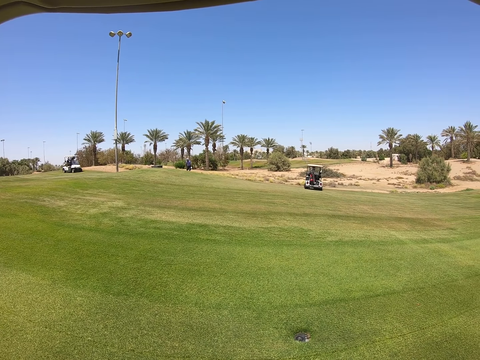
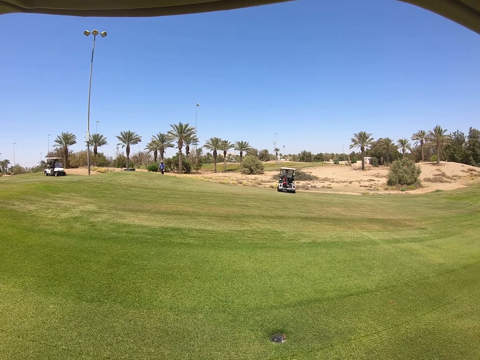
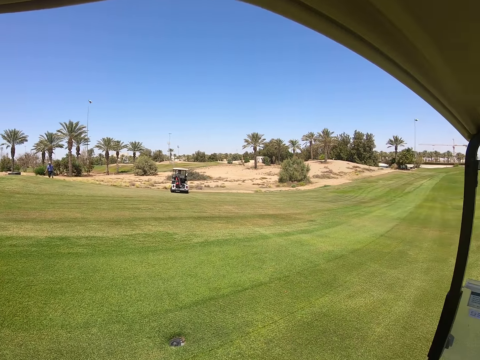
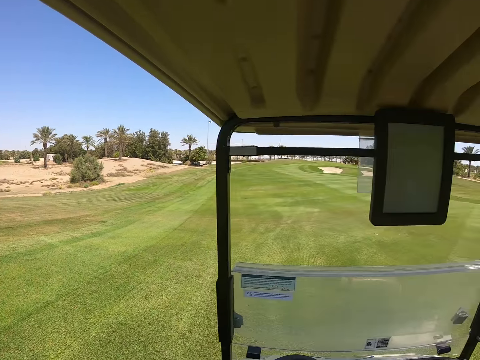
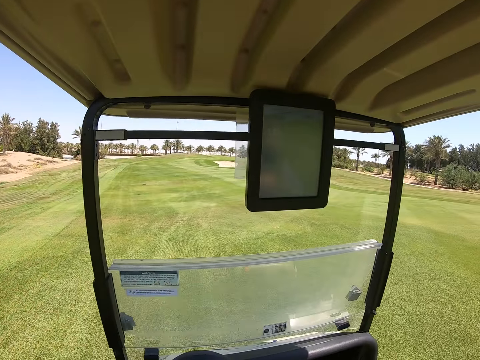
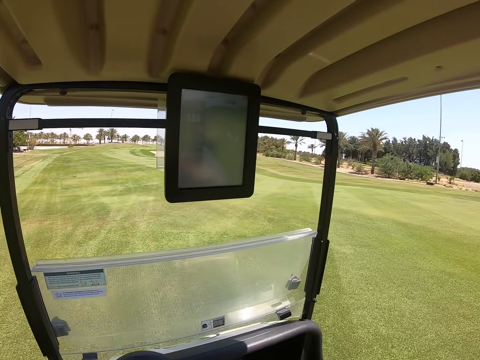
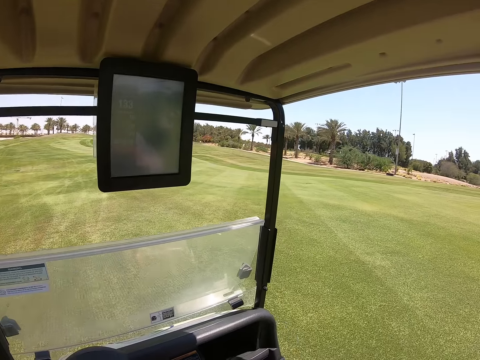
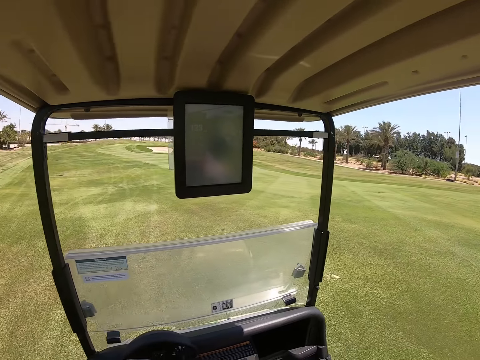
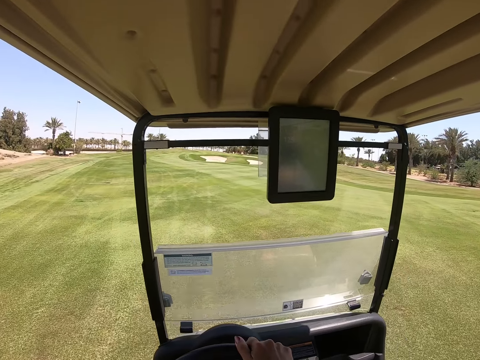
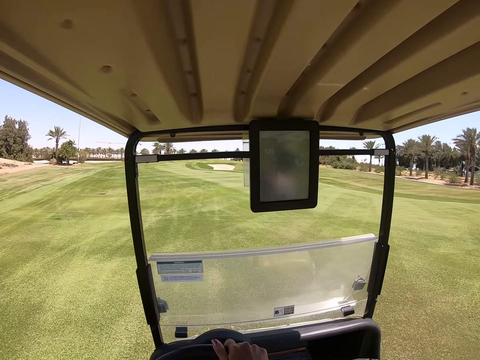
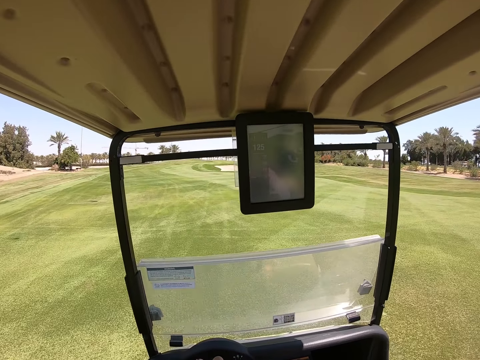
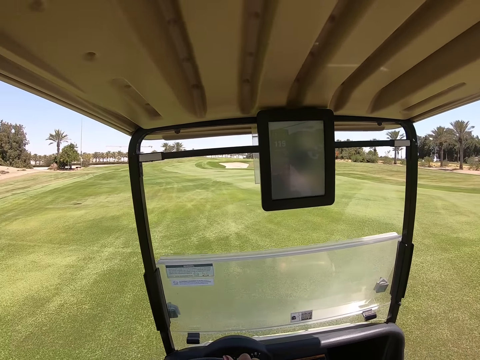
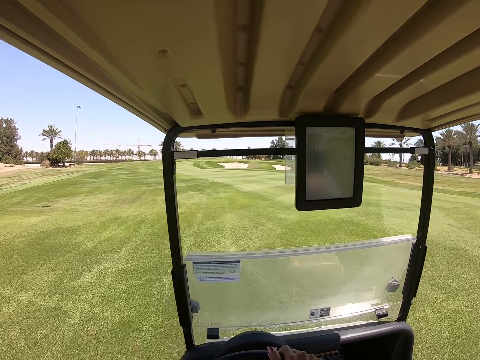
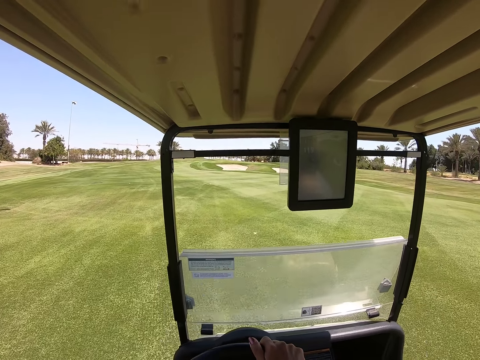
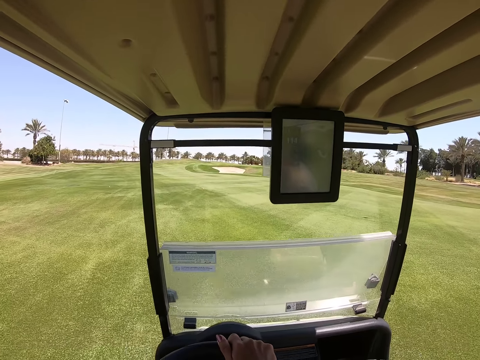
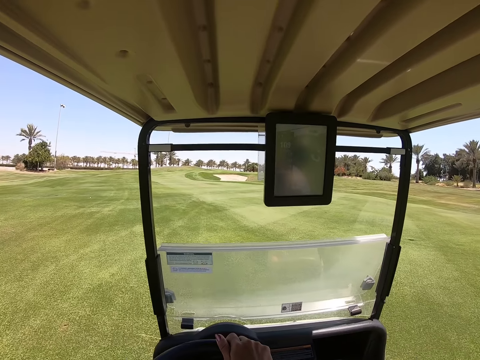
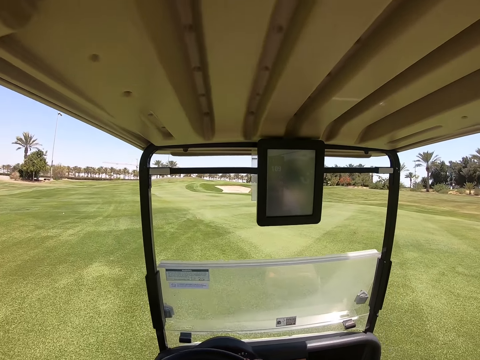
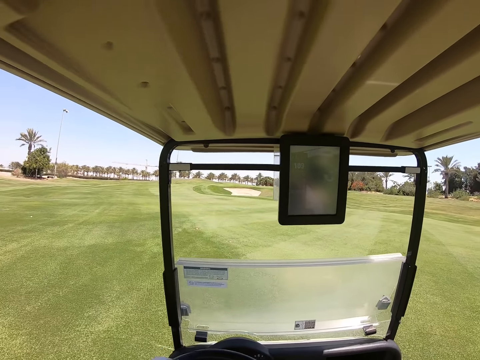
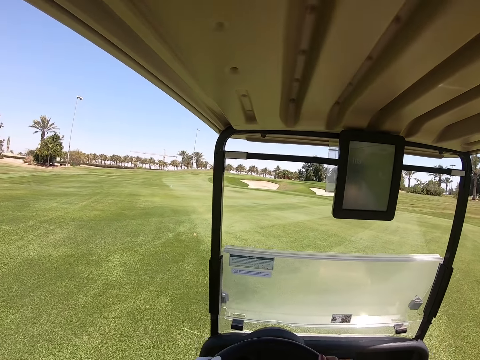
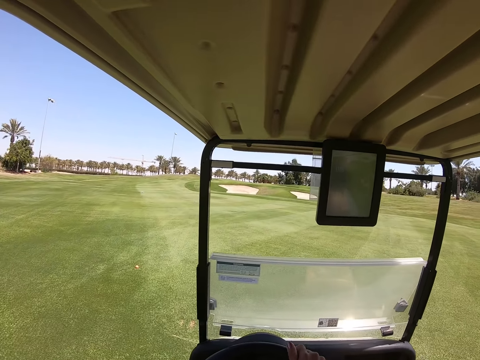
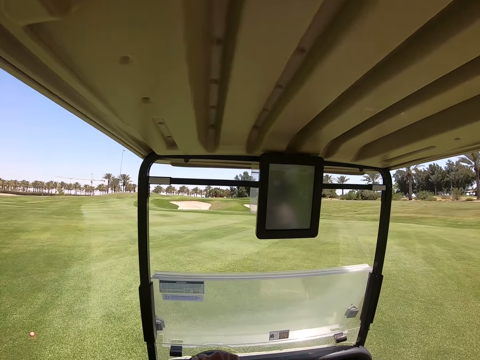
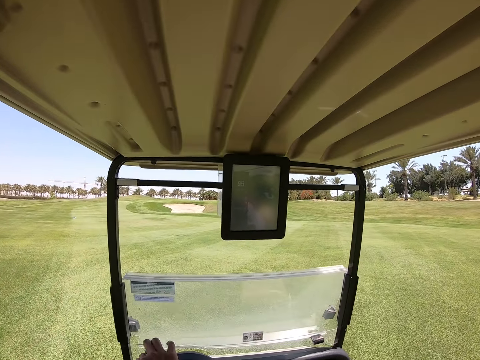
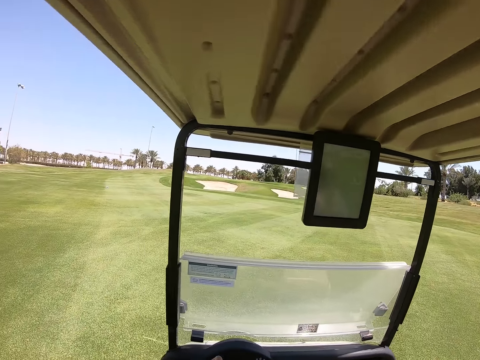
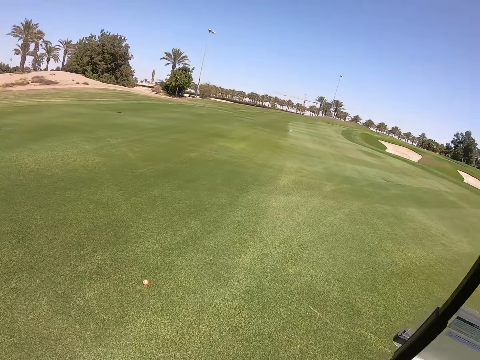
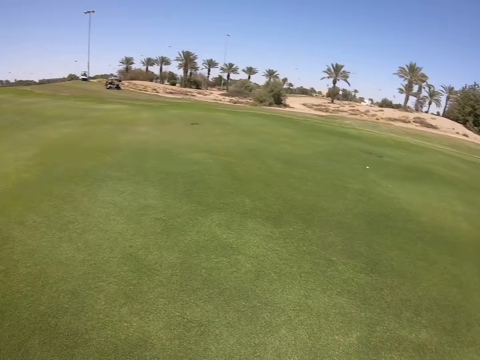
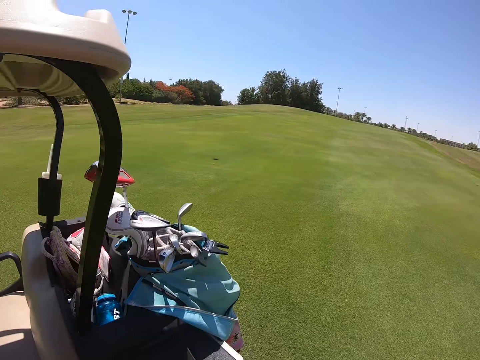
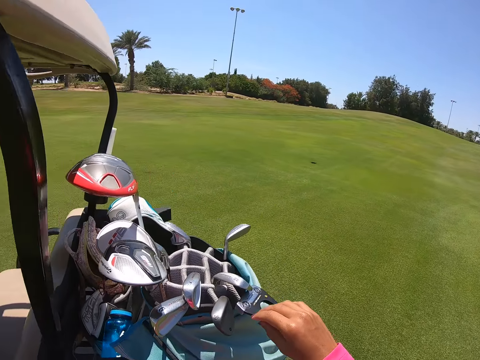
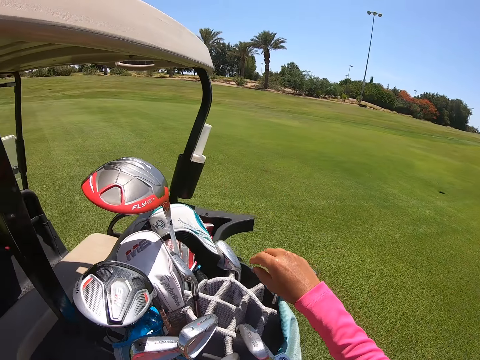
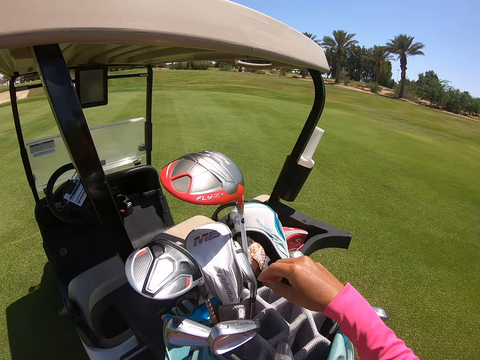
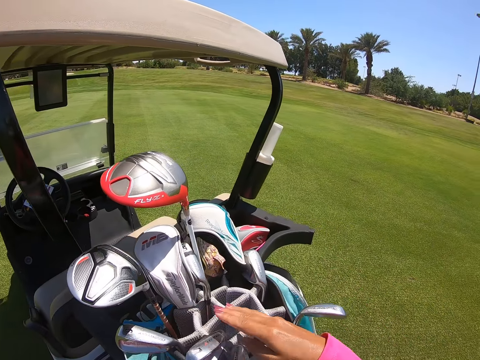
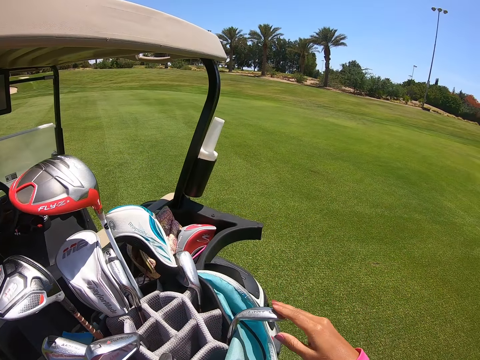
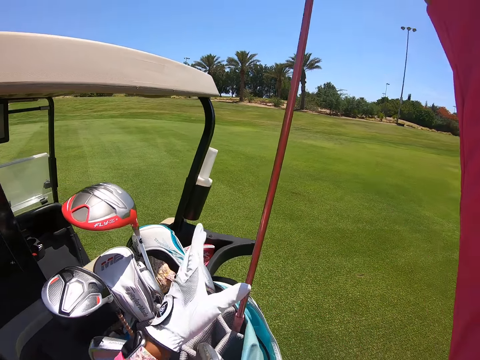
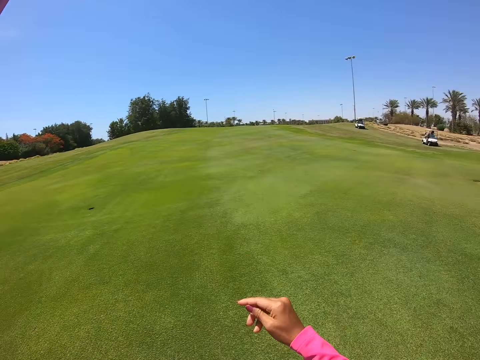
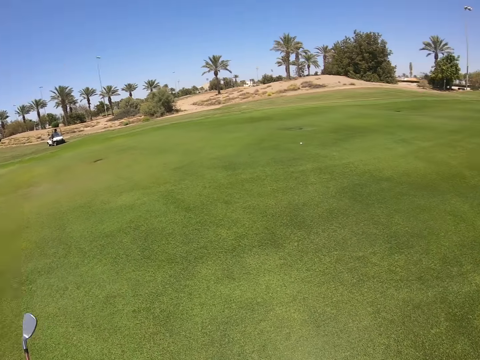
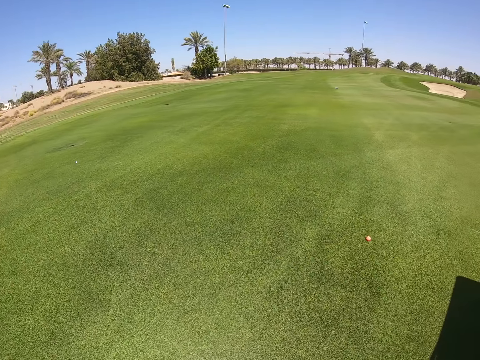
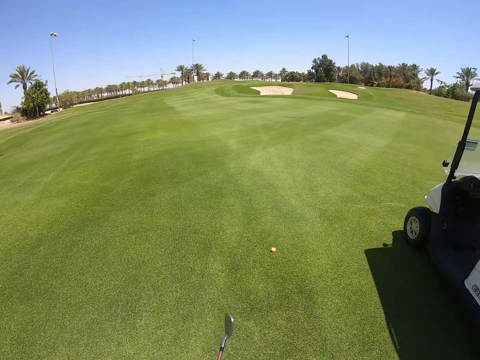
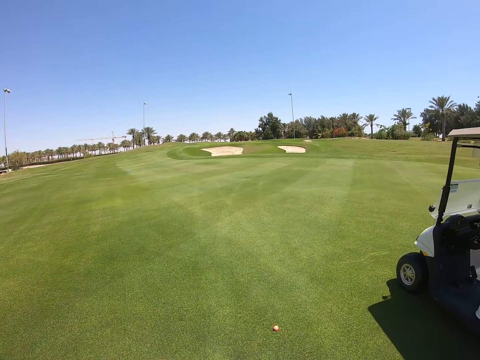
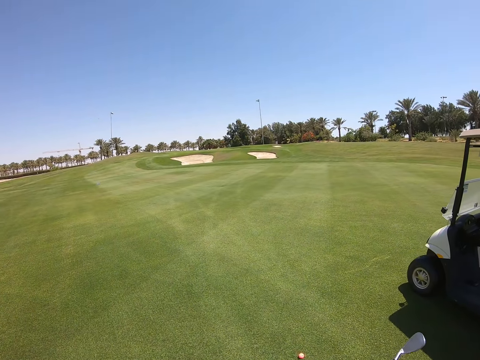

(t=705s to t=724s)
The camera wearer drives the golf cart forward. They stop the golf cart and step out of the golf cart. They pick up a golf club from a golf bag.

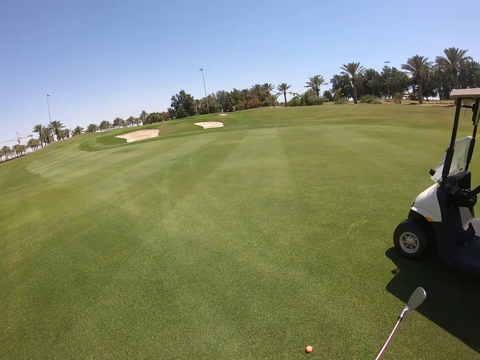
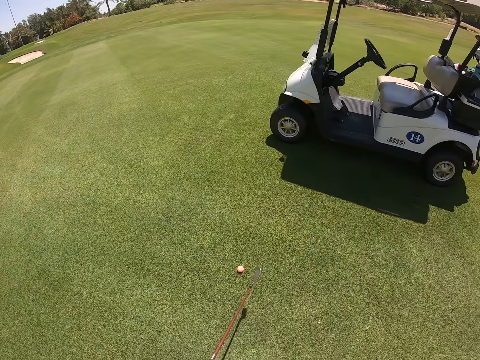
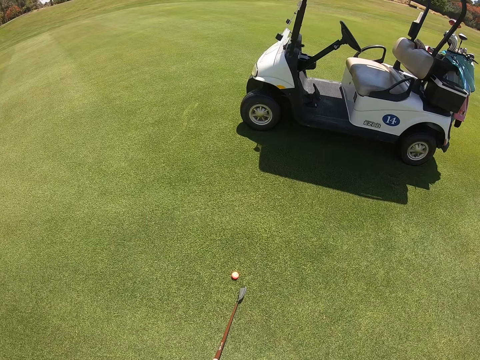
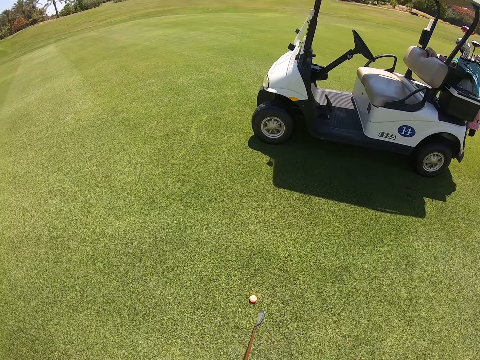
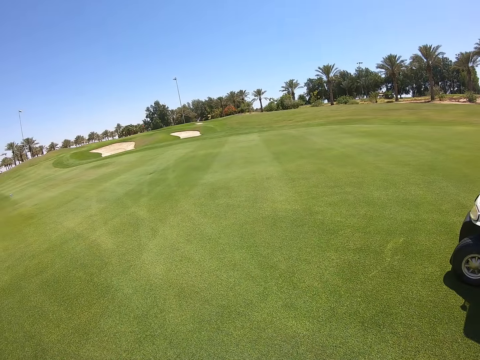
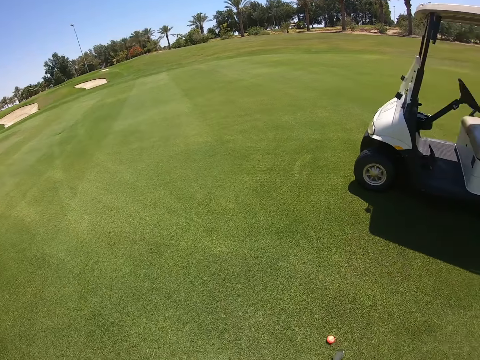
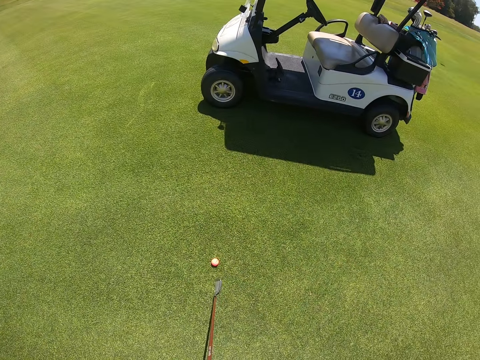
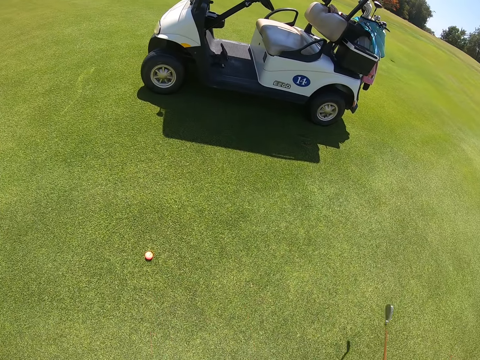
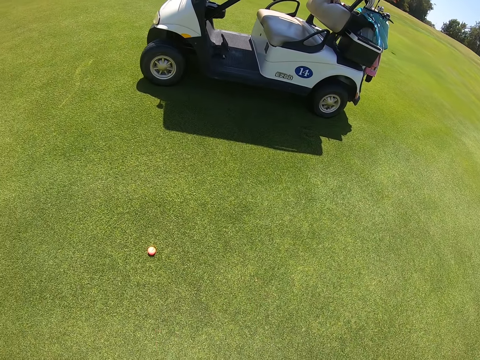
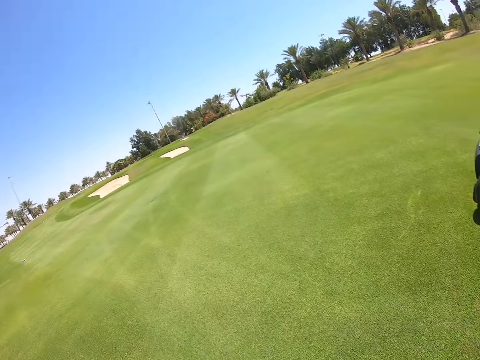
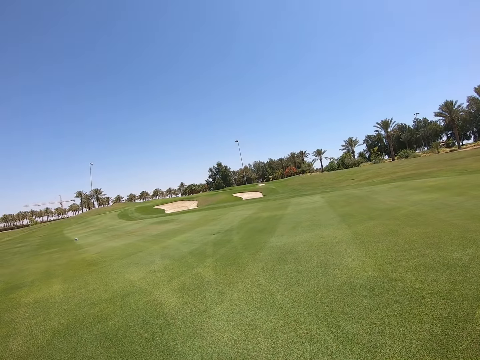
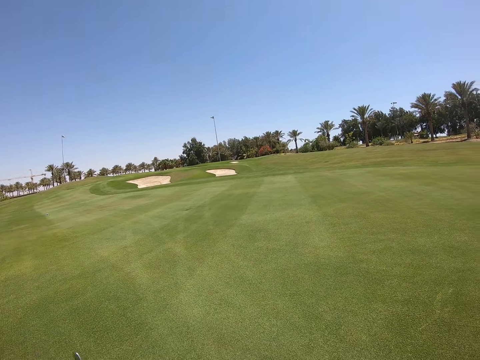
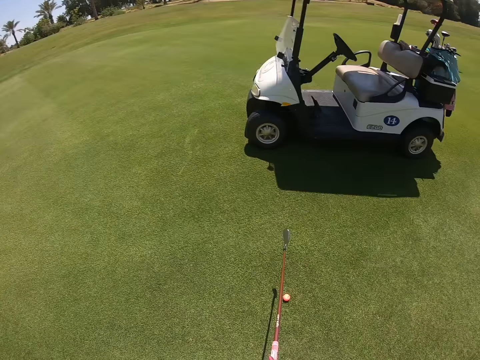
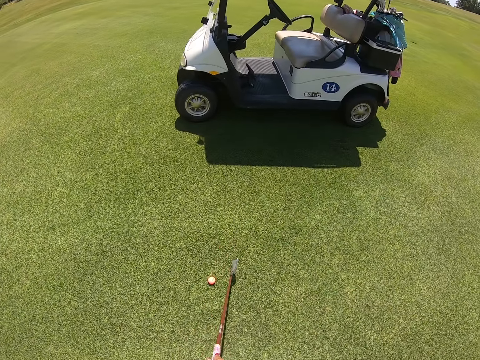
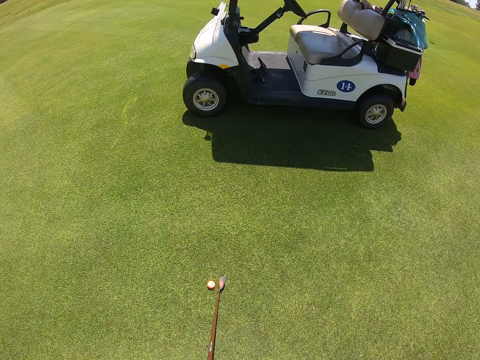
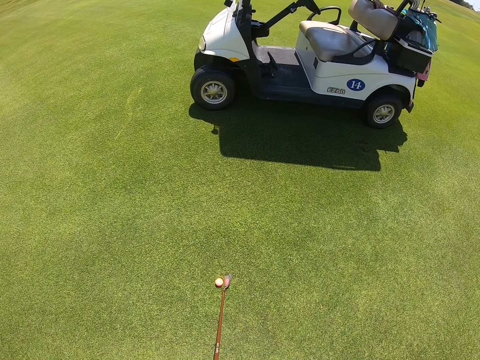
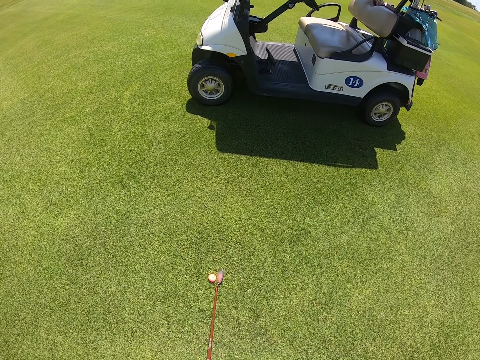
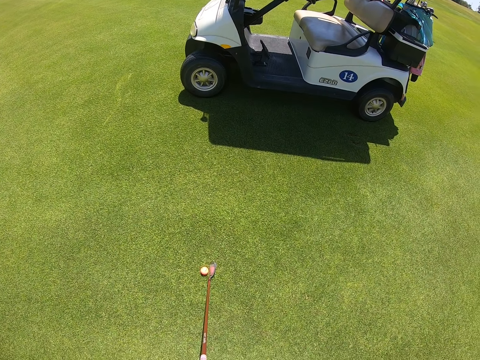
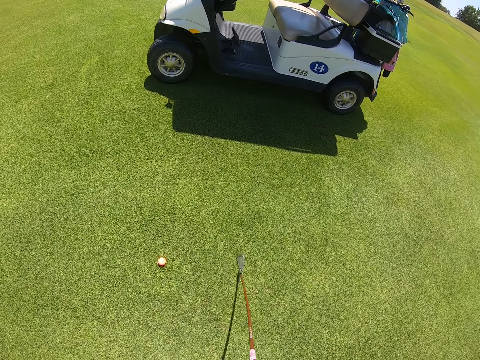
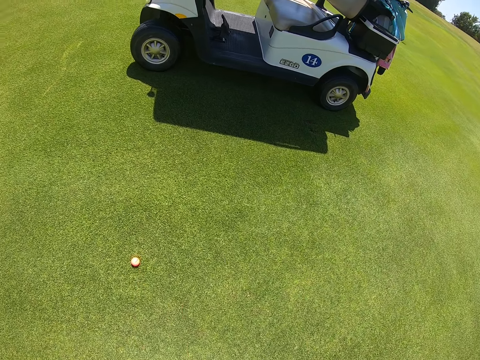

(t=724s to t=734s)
The camera wearer aims the golf club at the golf ball on the grass. They swing the golf club. They play golf. They aim the golf club at the golf ball on the grass.
